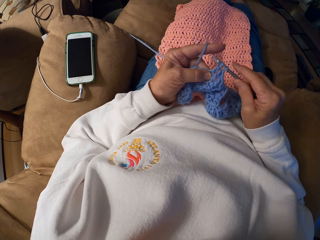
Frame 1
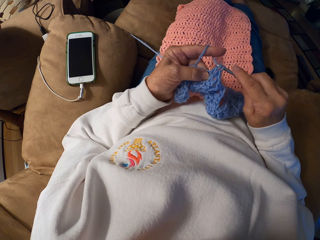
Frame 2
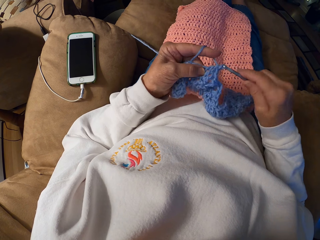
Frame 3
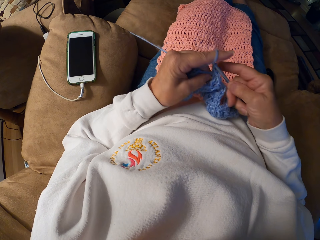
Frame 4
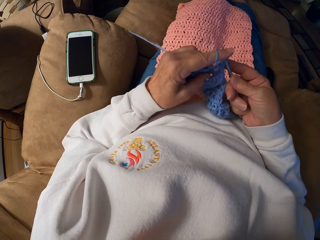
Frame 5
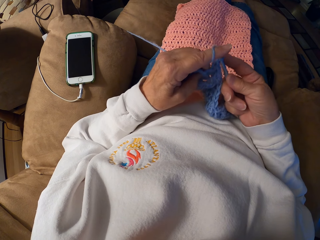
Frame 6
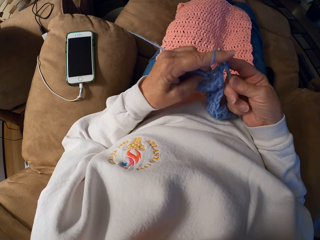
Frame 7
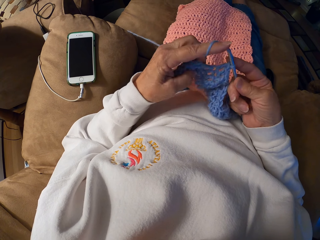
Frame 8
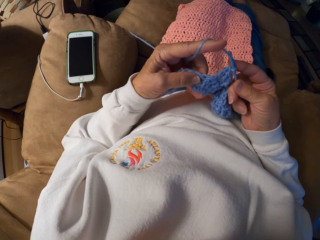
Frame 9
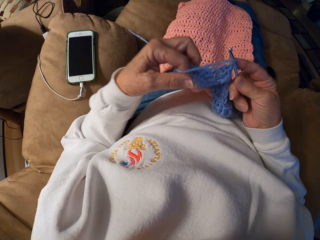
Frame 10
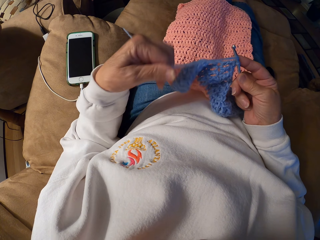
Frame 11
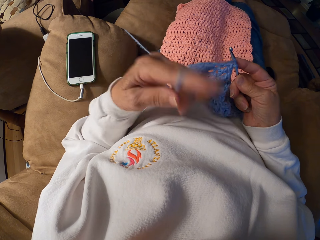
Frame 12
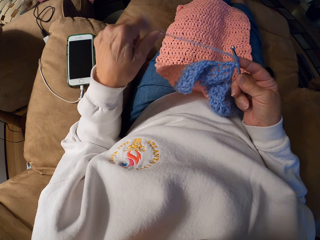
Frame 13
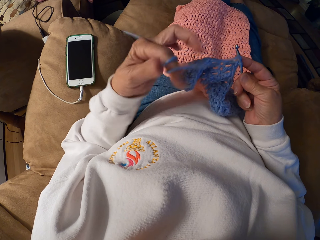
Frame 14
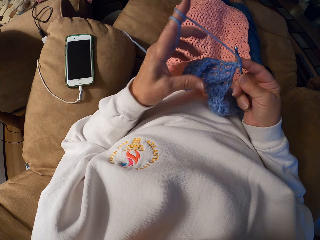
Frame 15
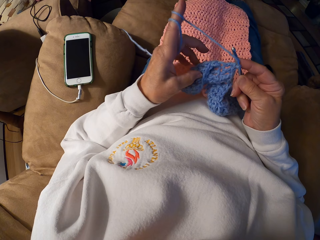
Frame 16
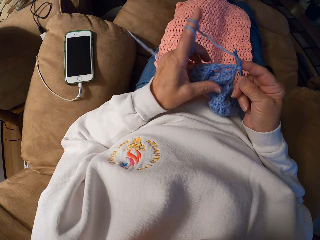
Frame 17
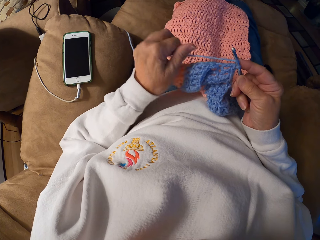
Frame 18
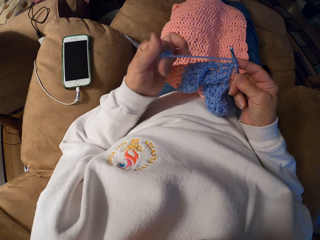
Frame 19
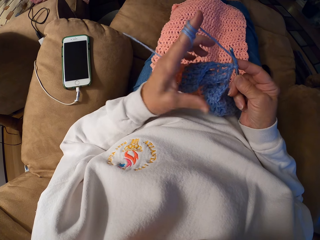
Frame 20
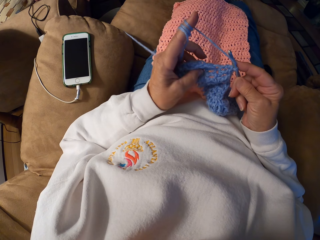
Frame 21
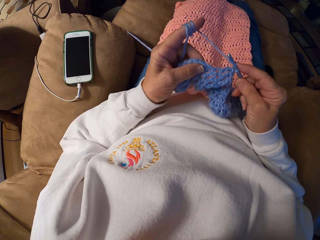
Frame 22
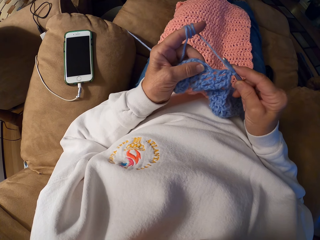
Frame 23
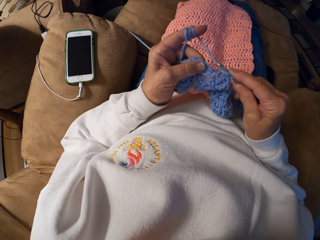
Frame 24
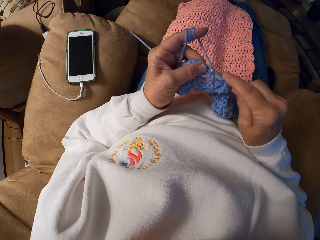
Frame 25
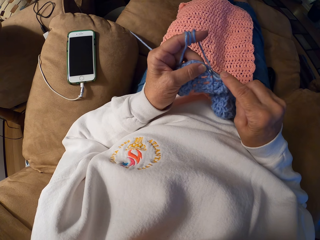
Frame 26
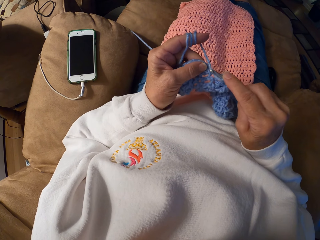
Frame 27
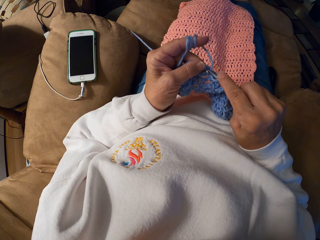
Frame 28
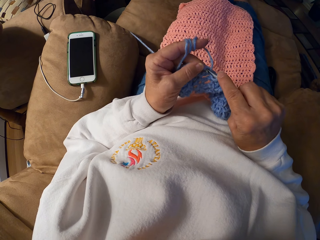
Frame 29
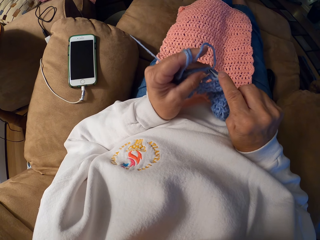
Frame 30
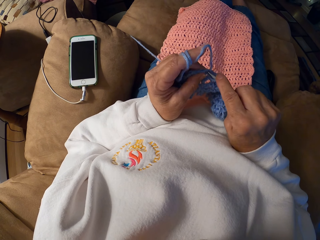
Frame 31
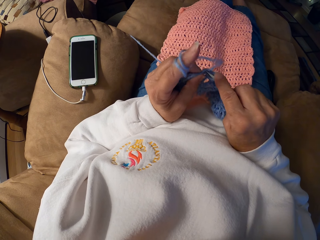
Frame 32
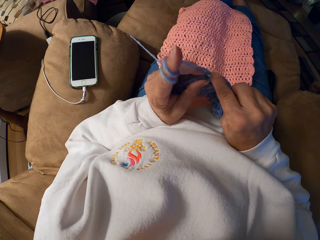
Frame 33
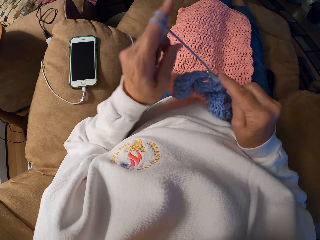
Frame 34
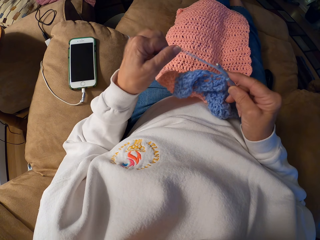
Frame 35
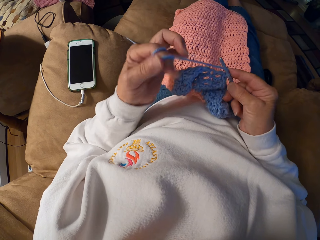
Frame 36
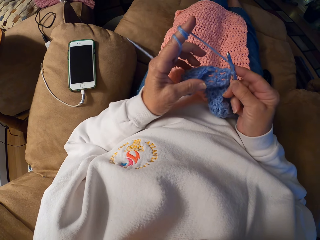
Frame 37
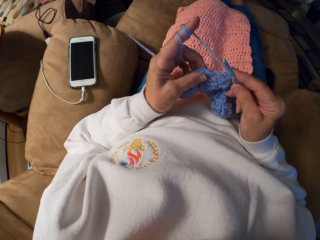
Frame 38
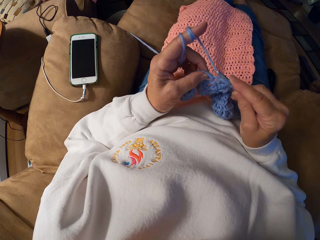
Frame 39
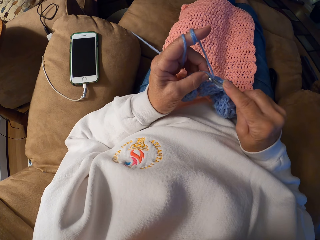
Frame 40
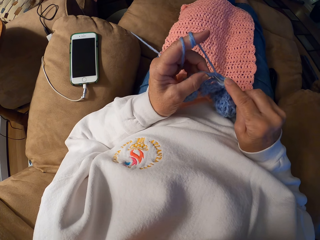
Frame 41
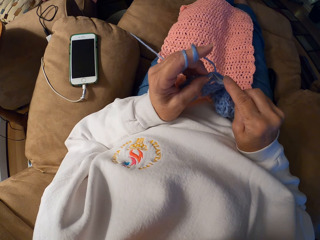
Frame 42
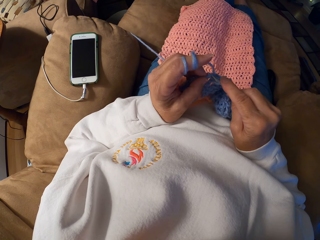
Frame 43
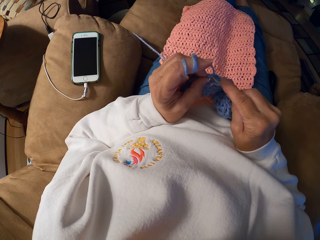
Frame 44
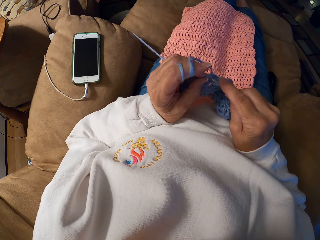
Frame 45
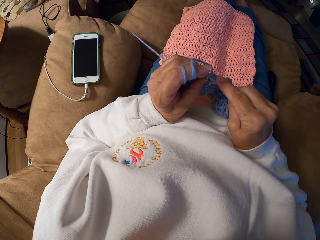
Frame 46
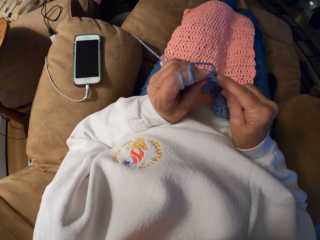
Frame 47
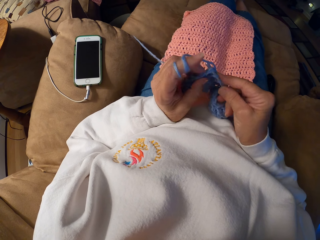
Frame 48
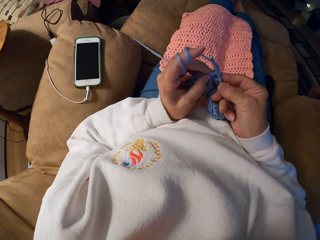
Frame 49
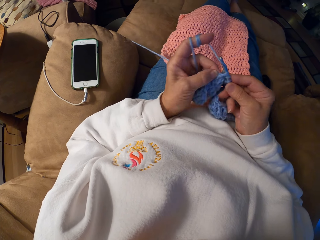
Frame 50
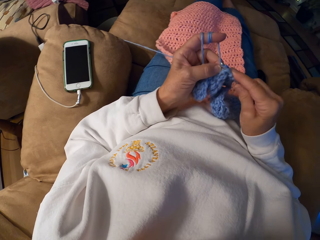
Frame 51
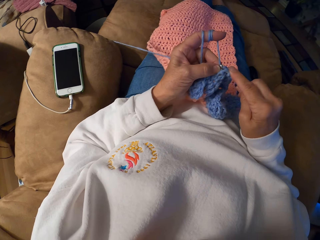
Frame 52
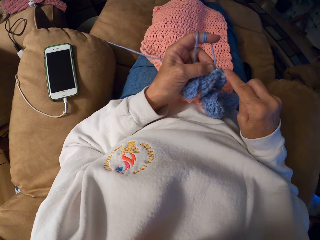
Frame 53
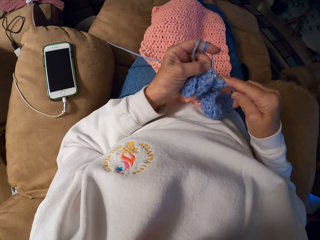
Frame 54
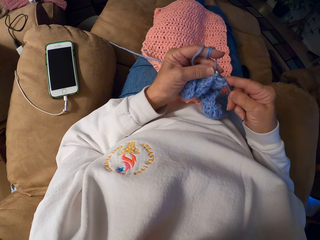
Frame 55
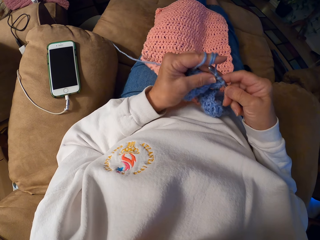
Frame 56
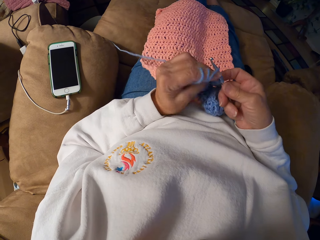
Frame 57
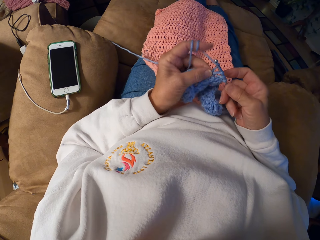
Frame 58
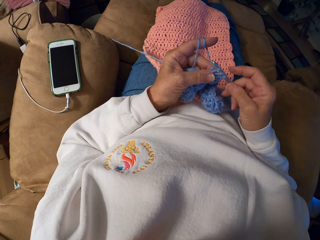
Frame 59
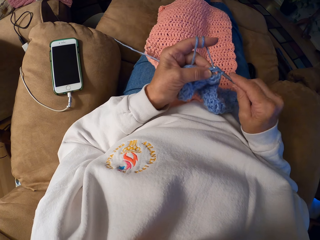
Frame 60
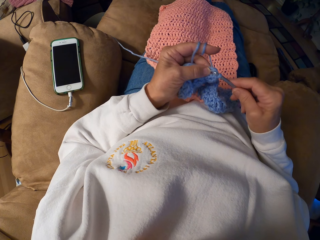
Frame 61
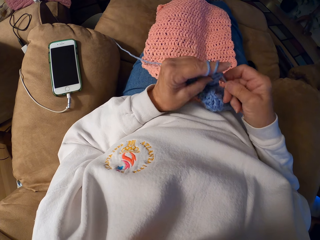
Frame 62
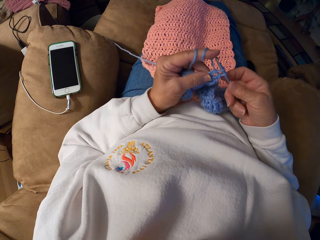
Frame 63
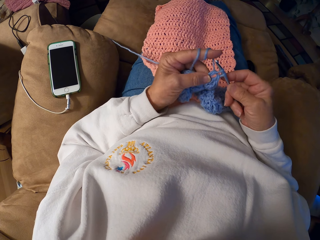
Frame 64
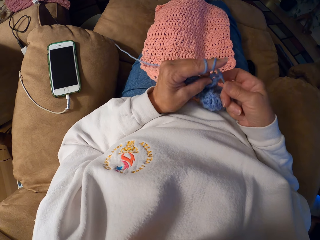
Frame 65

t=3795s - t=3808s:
The camera wearer rolls the yarn on her left hand. She adjusts the thread. She crochets a garment. She adjusts the thread. She crochets the garment with the yarn and the crochet hook.

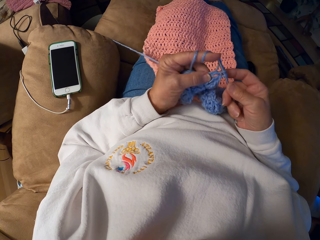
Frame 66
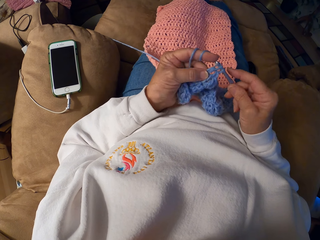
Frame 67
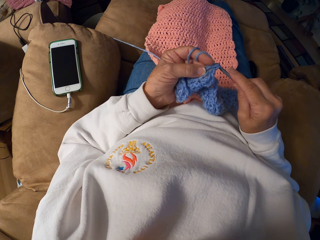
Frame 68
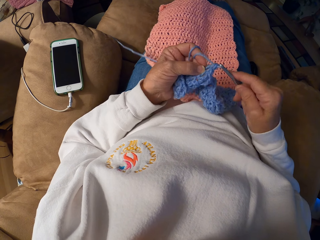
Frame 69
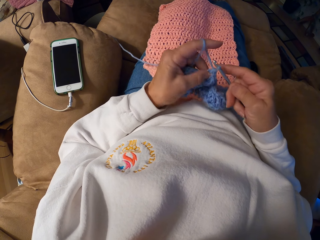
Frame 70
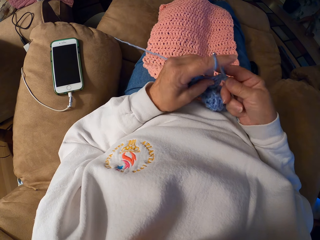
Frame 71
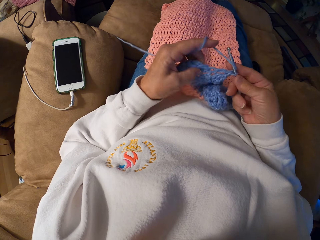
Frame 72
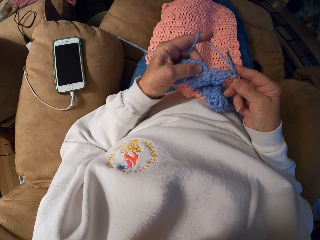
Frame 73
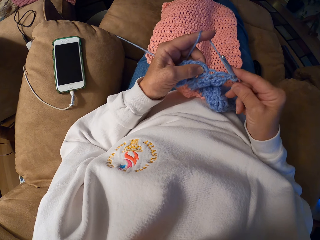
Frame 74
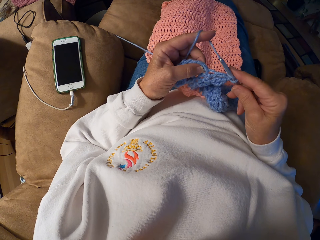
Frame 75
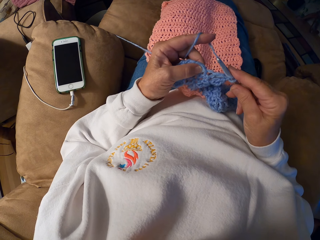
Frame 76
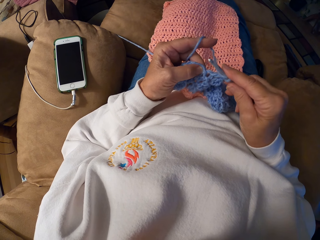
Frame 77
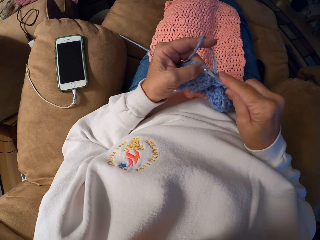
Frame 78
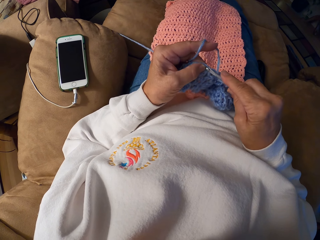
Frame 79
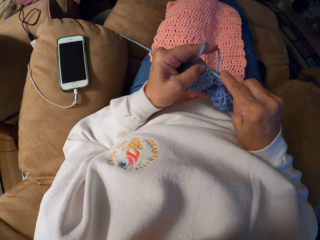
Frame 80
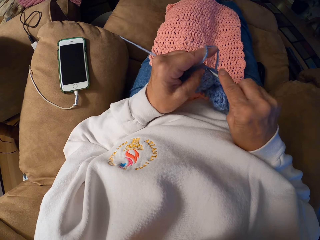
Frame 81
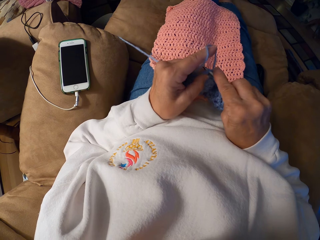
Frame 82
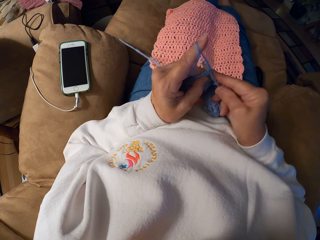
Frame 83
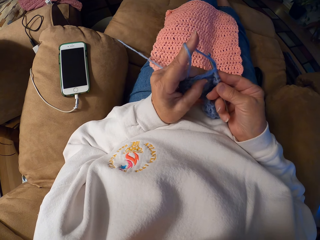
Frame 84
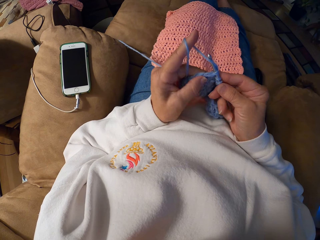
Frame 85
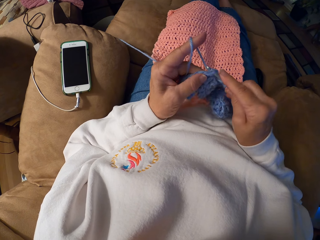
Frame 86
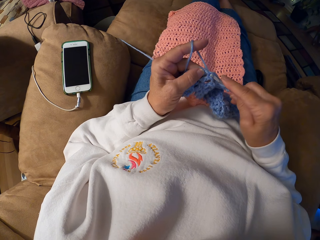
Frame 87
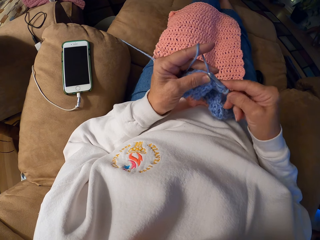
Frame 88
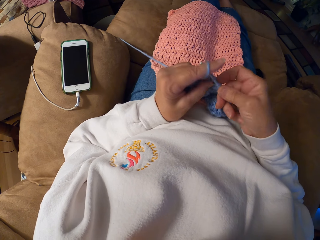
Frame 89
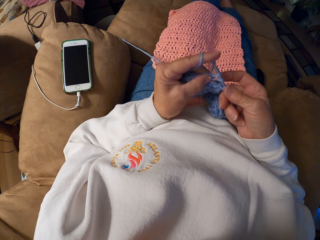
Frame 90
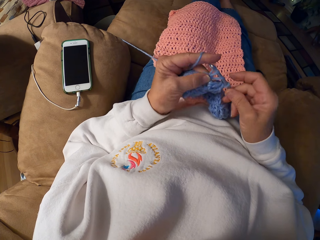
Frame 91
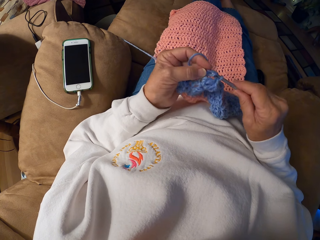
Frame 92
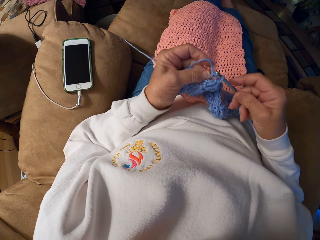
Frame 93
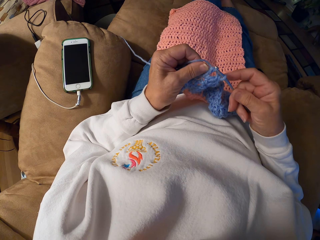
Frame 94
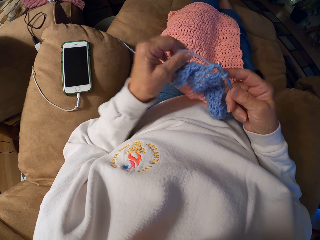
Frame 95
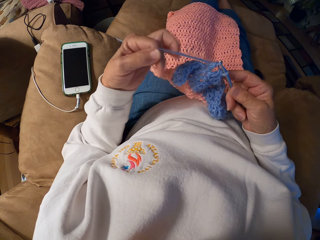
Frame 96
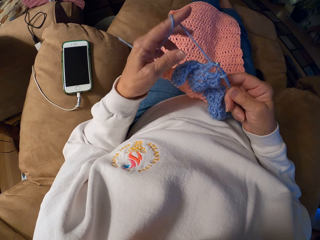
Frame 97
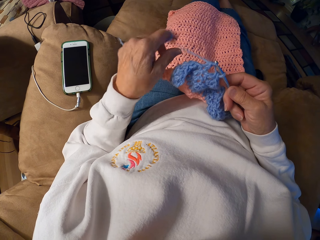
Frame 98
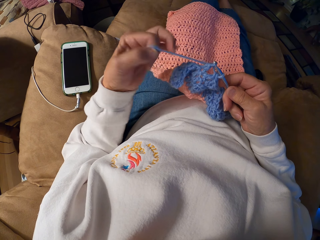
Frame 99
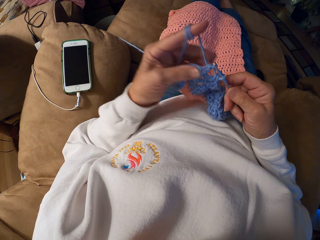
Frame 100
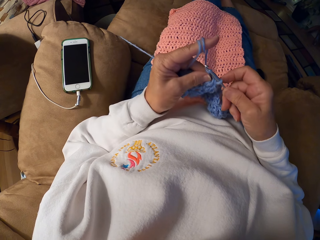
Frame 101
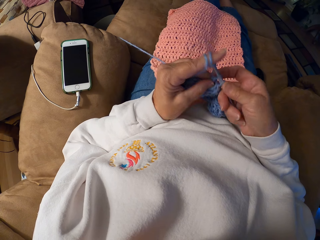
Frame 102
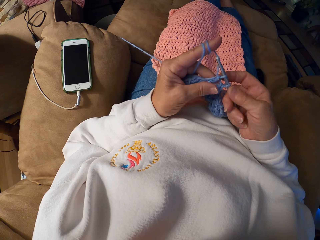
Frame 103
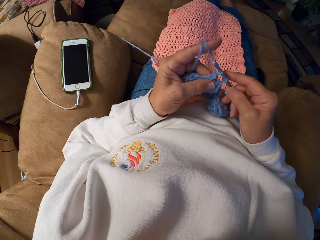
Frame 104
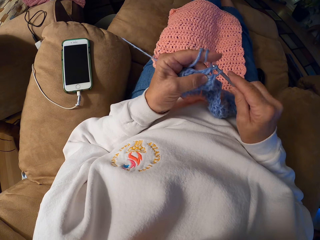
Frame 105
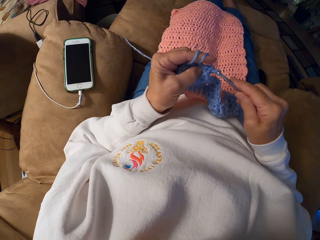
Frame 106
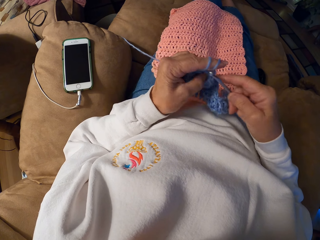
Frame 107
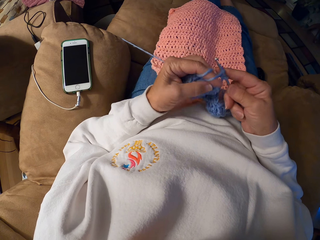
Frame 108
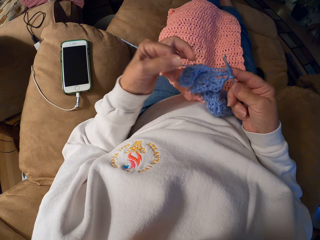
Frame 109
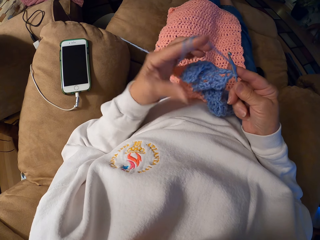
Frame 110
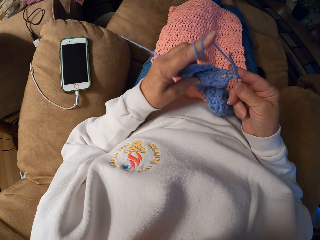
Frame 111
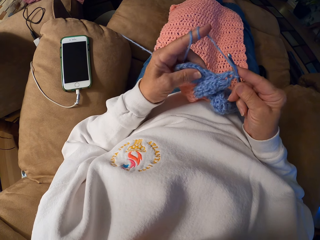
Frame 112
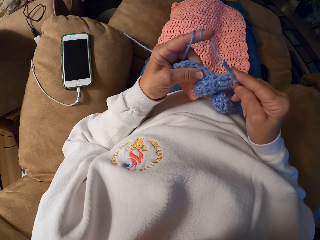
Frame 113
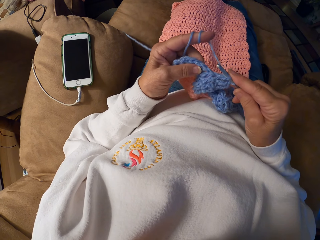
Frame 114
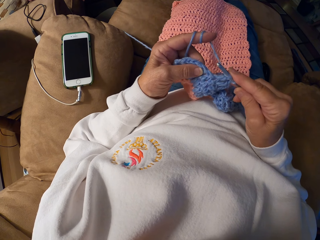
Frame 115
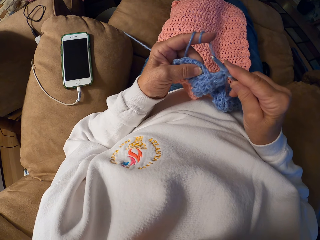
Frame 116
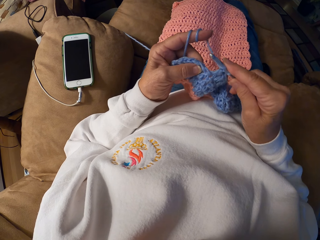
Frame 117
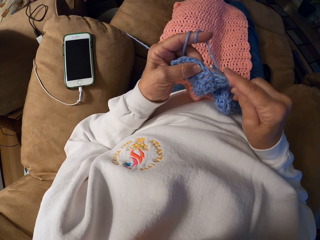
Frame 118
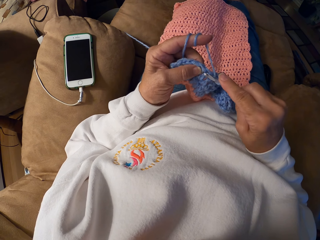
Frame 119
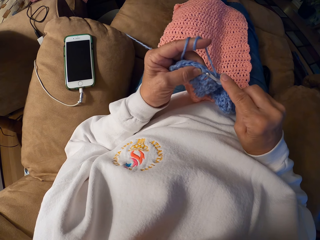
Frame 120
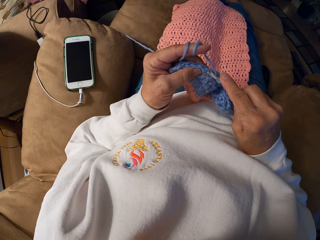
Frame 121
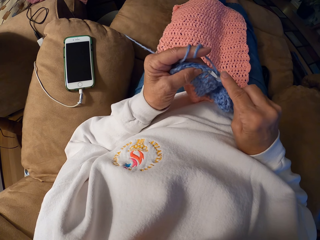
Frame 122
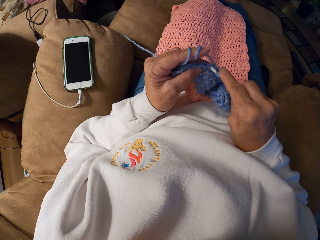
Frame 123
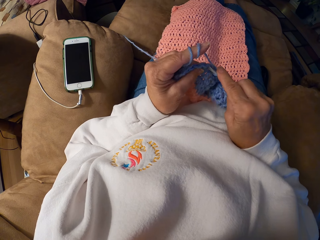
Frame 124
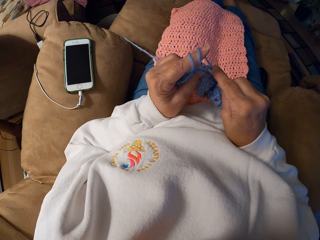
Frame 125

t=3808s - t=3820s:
The camera wearer rolls the yarn on her left hand. She adjusts the thread. She crochets a garment with the yarn and the crochet hook.
